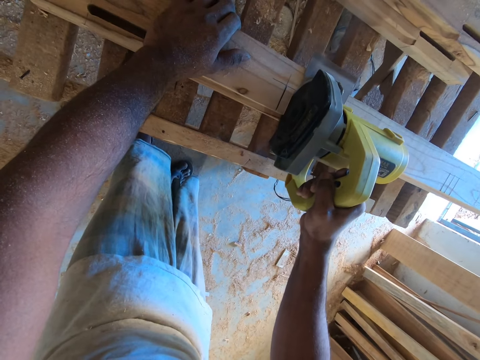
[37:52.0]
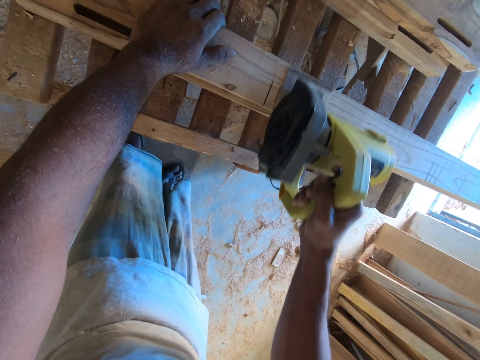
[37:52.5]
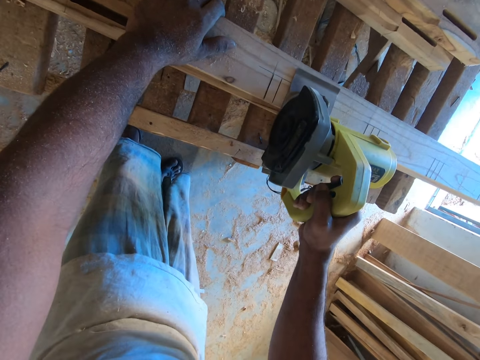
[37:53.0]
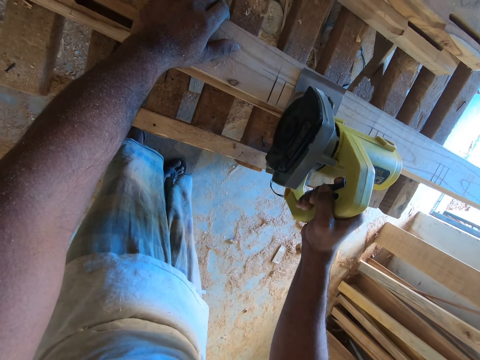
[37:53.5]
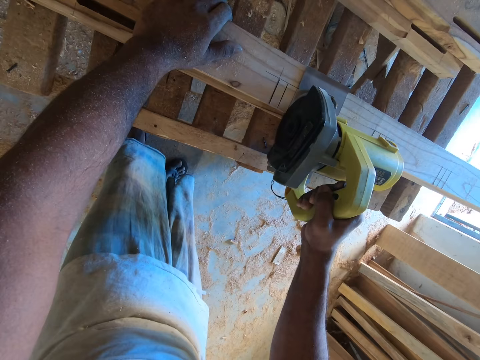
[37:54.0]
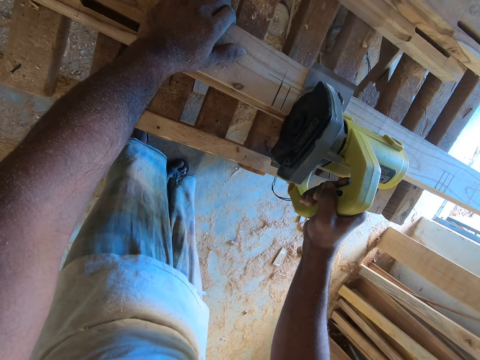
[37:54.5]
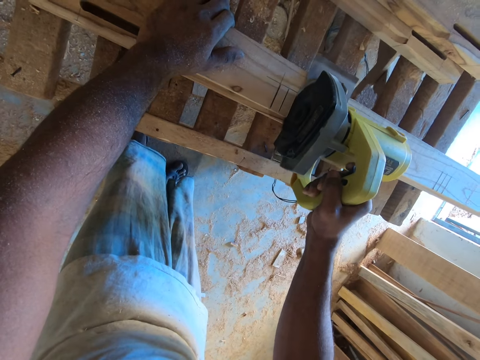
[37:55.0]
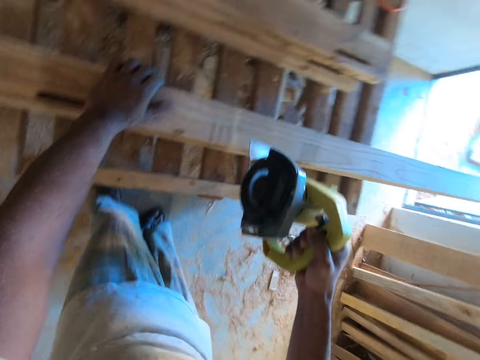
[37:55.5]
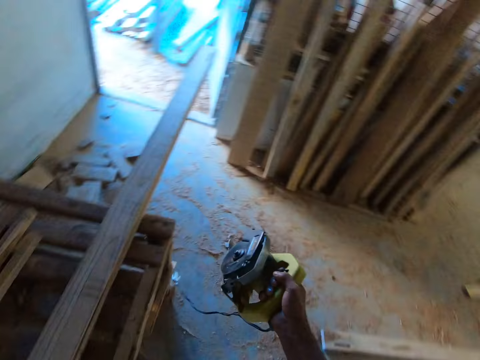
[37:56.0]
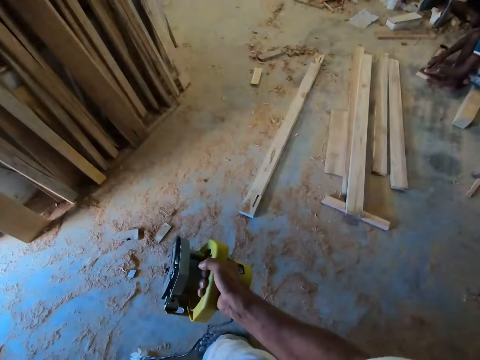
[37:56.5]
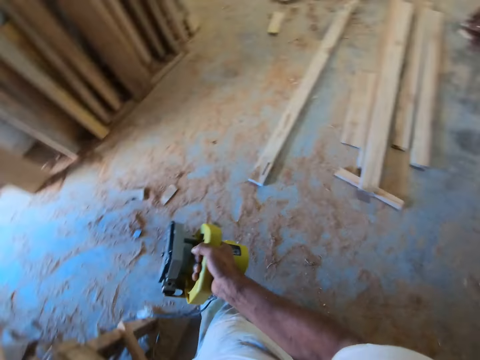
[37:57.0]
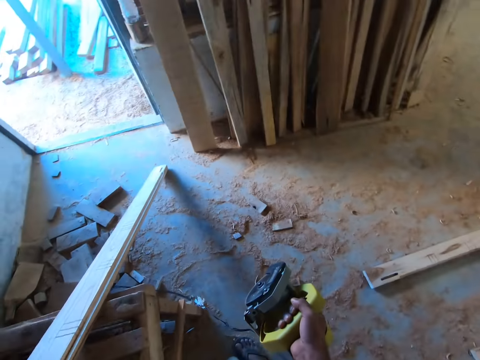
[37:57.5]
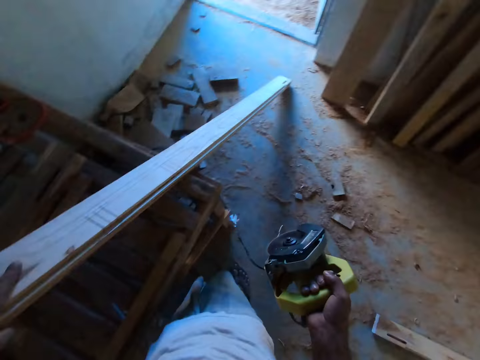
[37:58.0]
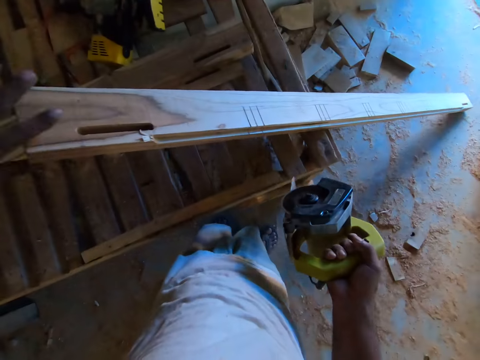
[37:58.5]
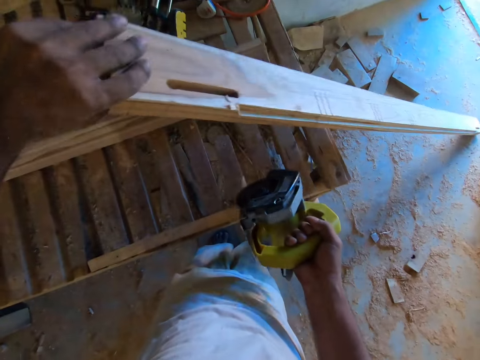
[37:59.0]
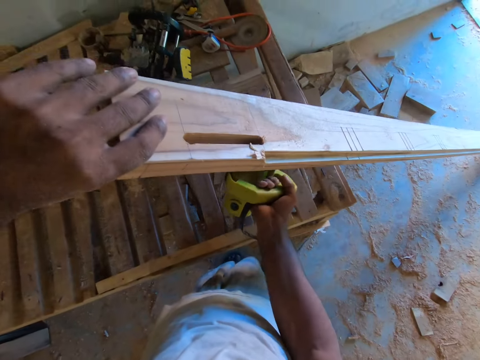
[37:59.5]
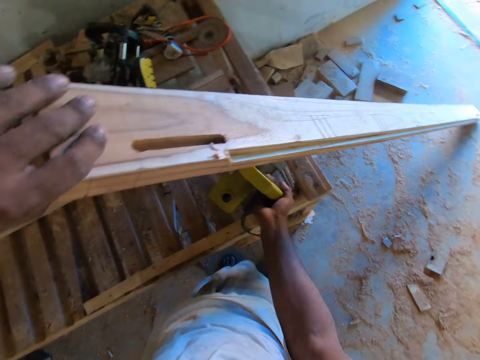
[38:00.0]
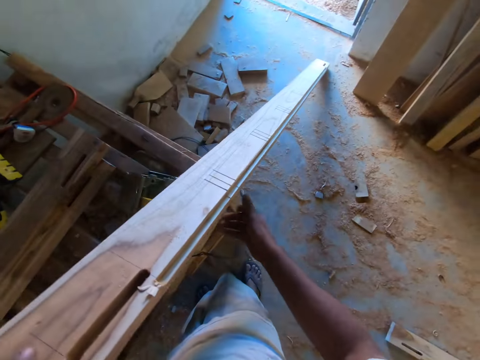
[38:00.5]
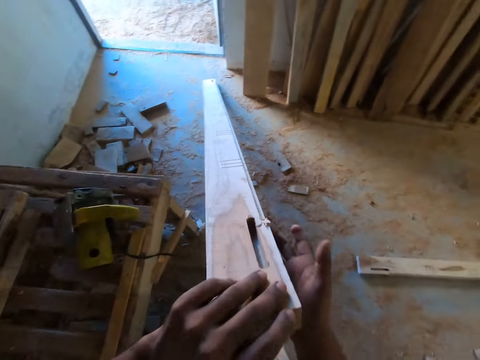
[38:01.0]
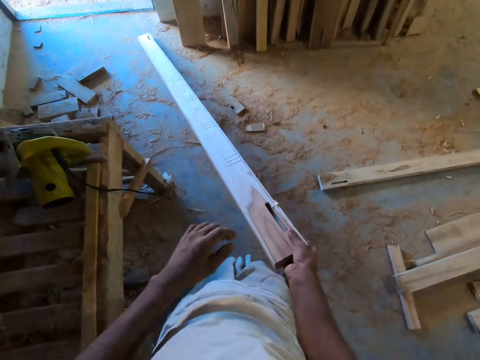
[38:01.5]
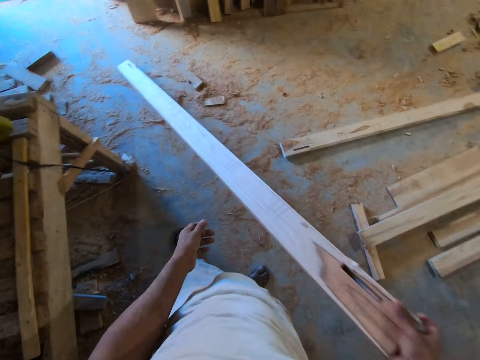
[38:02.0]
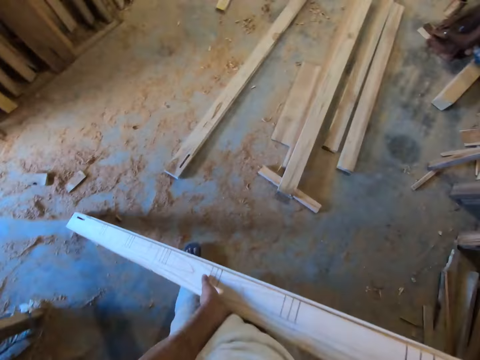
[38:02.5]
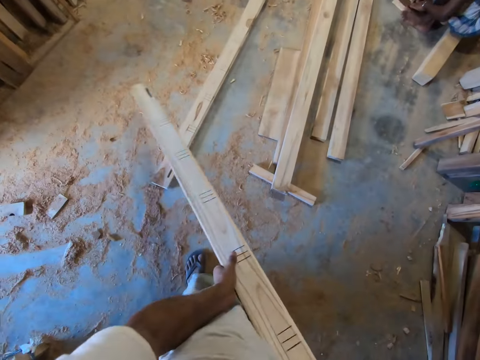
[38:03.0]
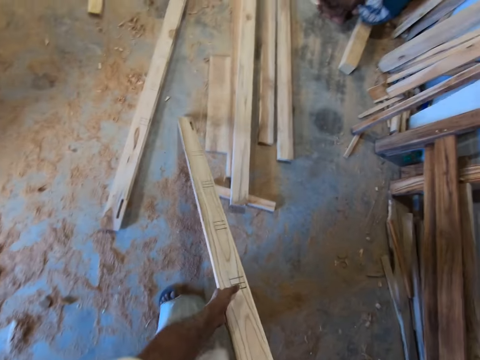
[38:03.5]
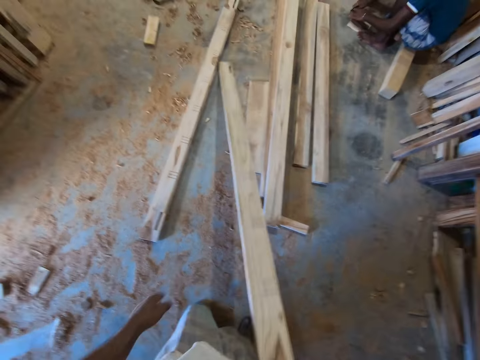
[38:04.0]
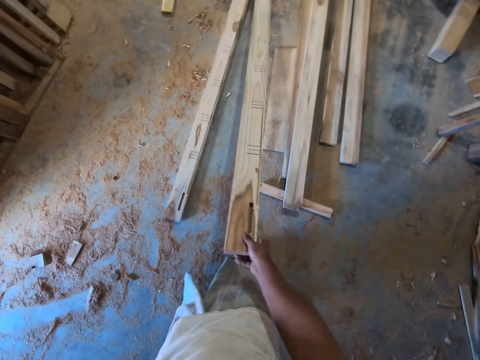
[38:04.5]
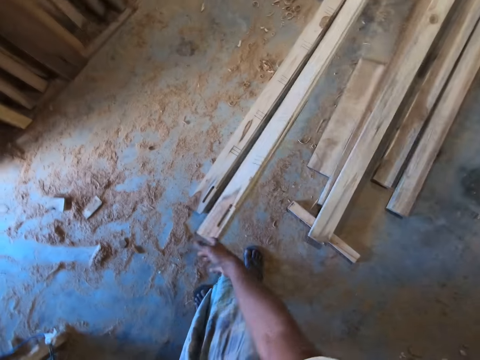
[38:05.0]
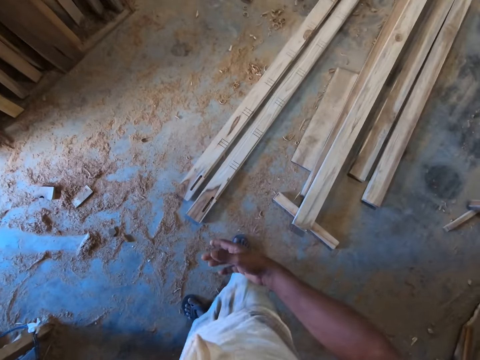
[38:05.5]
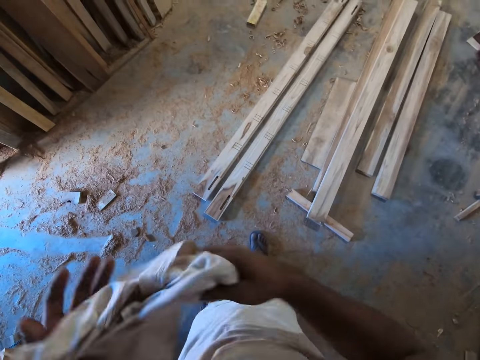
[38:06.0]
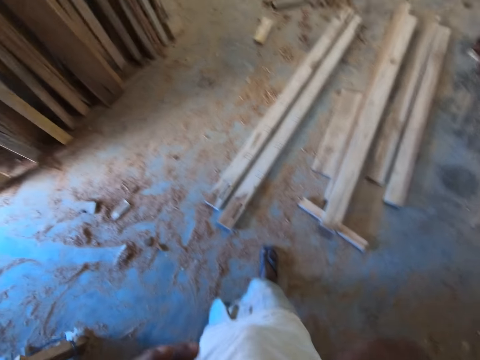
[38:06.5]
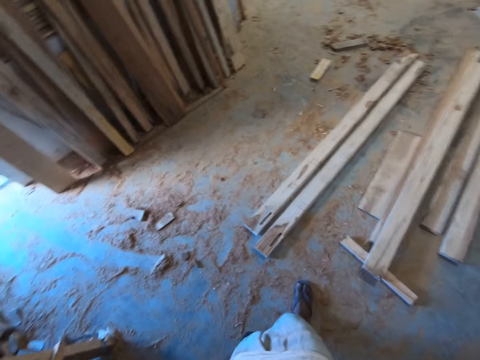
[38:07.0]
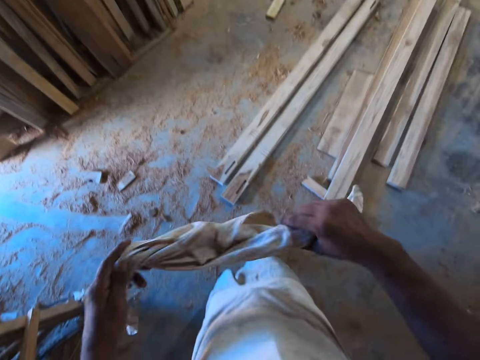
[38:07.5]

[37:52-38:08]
The camera wearer lifts the wooden plank from the rack deck with his left hand. He drops the wood cutter on the rack deck with his right hand. He moves the wooden plank on the floor with his left hand. He passes the wooden plank in his left hand to his right hand. He slides the wooden plank on the floor with his right hand. He pulls the wood. He places his left hand under the wooden plank. He carries the wooden plank with both hands. He removes his left hand from the wooden plank. He slides the wooden plank on the floor with his right hand. He drops the wooden plank on the floor with his right hand. He holds a cloth with a hand. He cleans his face with the cloth in both hands.

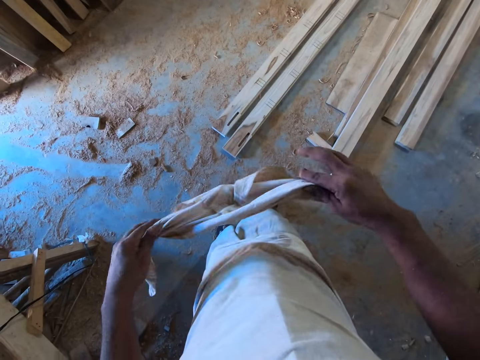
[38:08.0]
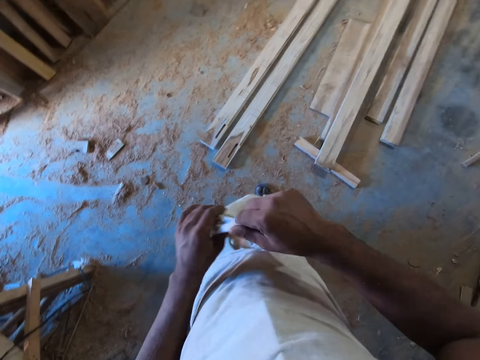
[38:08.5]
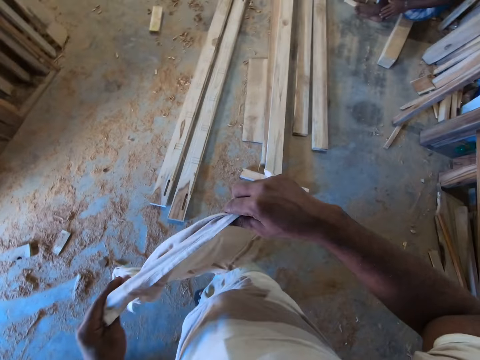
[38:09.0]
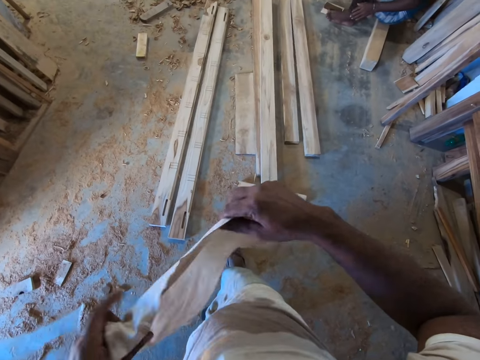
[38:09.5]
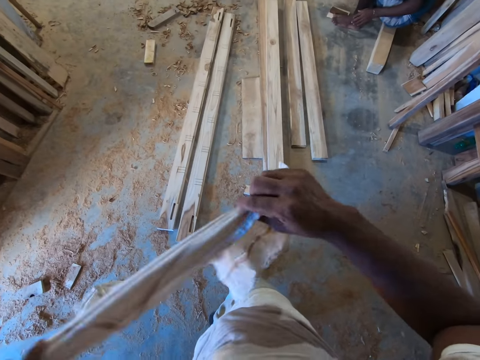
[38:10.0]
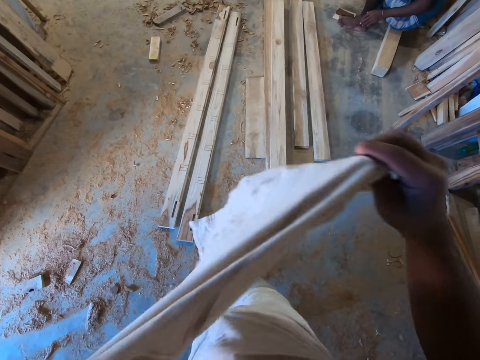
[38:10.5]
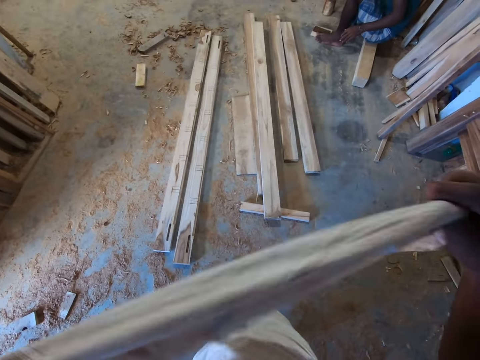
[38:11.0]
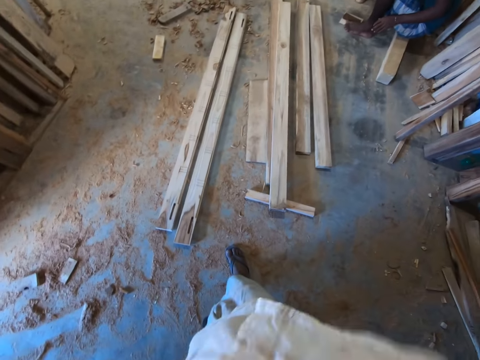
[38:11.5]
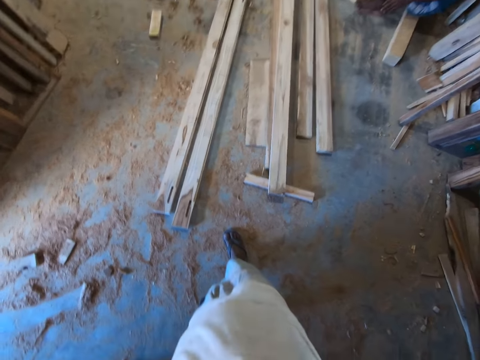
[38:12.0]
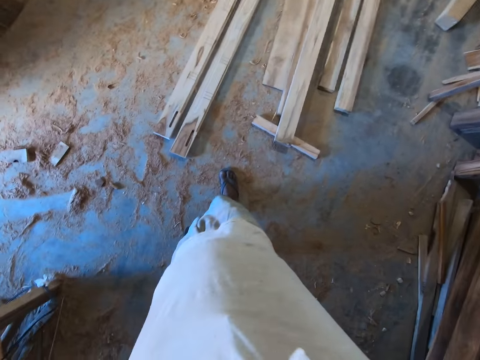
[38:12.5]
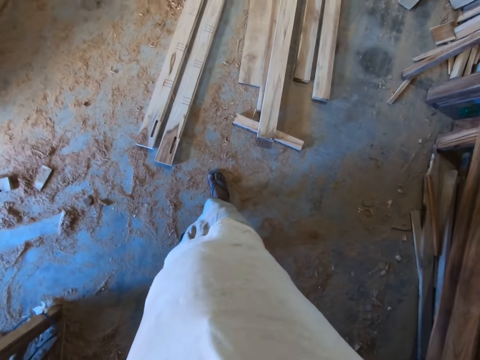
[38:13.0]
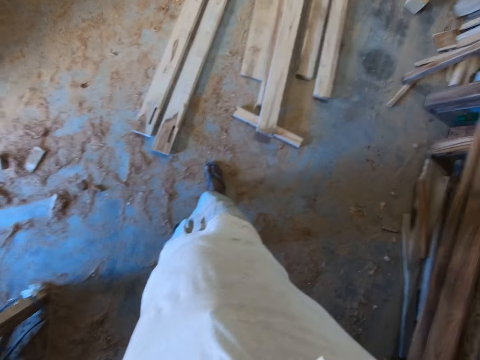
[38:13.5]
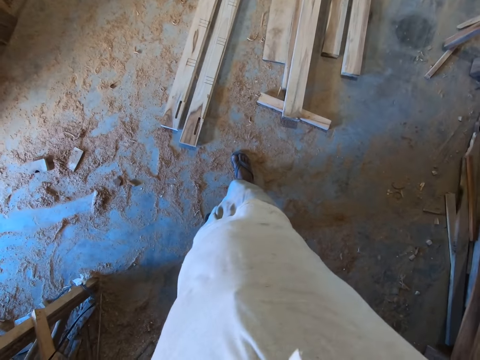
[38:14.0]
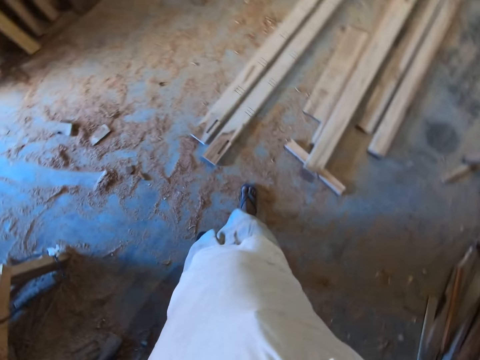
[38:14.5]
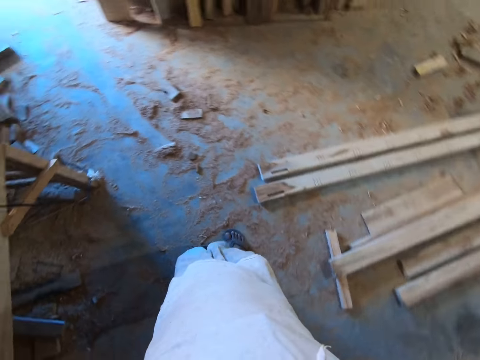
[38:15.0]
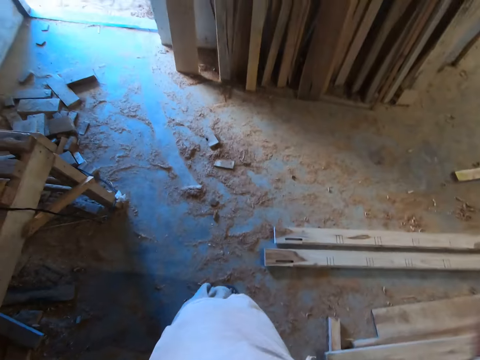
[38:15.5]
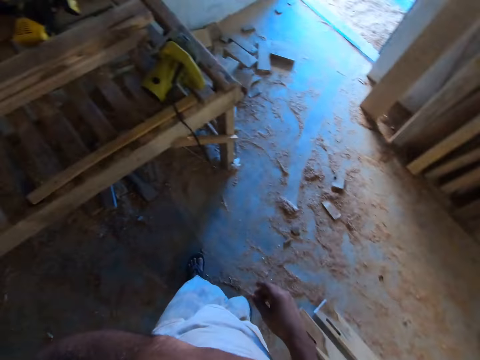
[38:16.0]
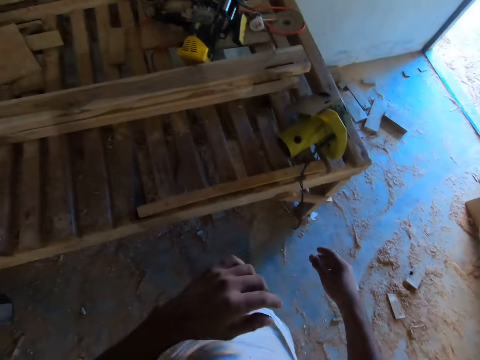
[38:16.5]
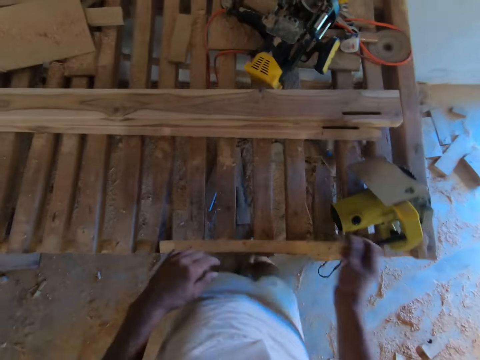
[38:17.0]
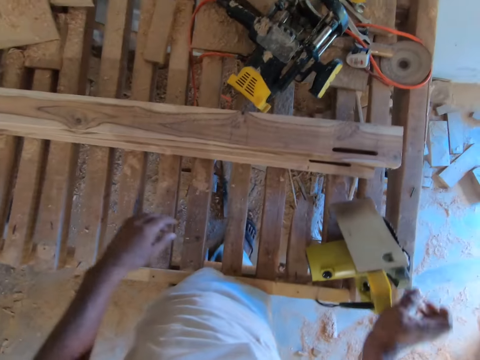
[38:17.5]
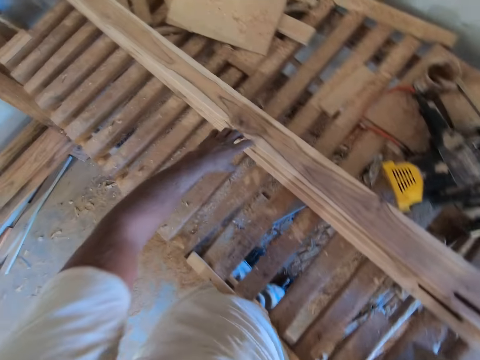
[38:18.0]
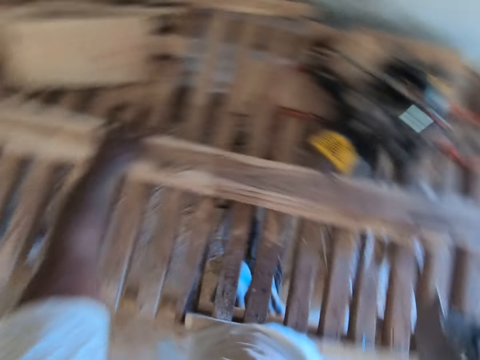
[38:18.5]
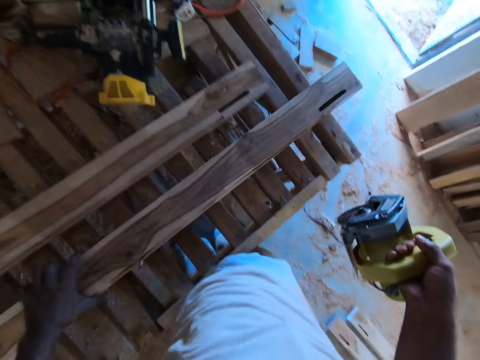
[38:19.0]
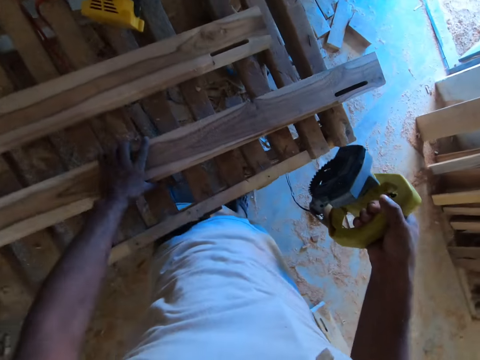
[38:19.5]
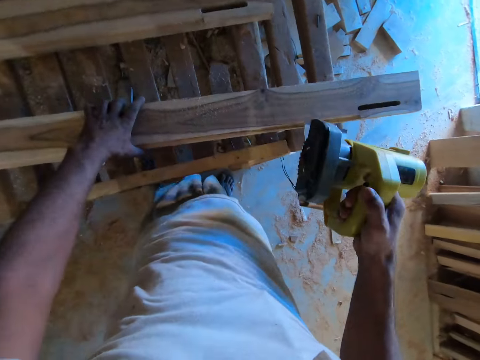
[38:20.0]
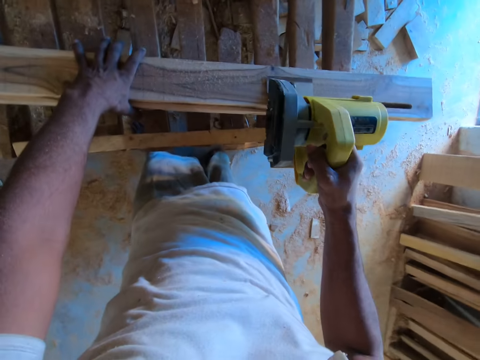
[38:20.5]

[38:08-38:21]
The camera wearer holds the cloth with a hand. He straightens the cloth with his left hand. He interacts with a man. He cleans his face with the cloth in both hands. He ties the cloth on his neck. He scratches his face with his left hand. He lifts a wooden plank from the rack deck with his left hand. He picks up a wood cutter. He drops the wooden plank on the rack deck with his left hand.
